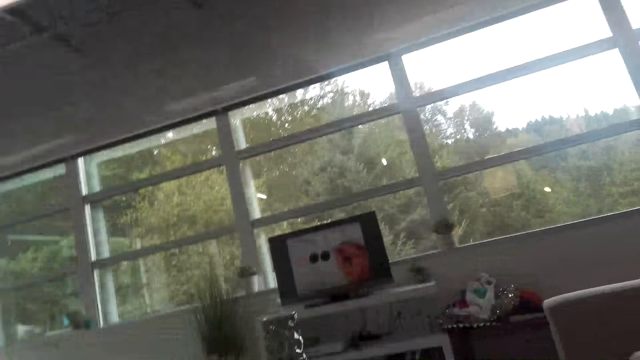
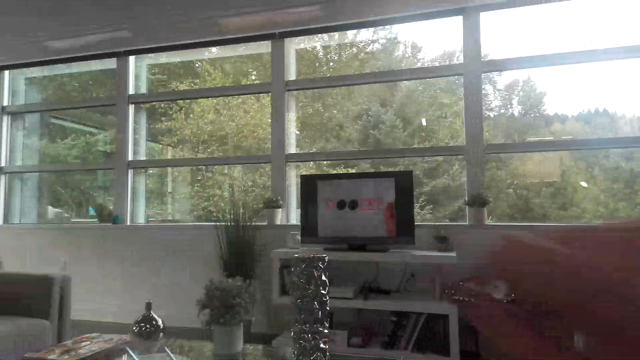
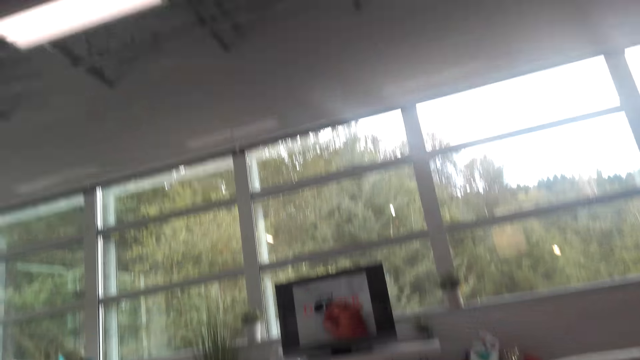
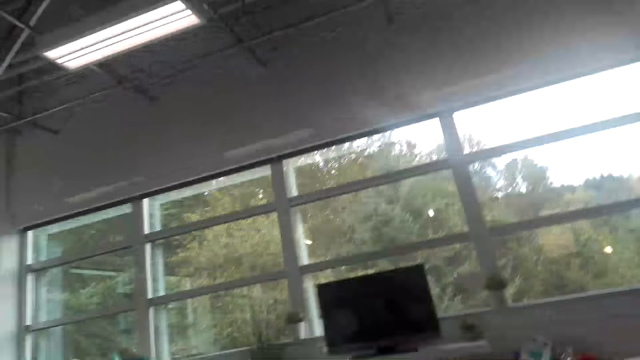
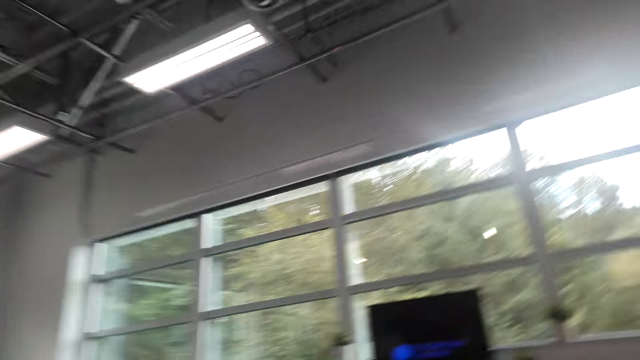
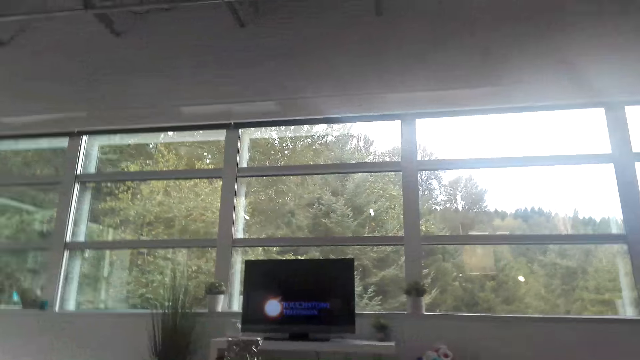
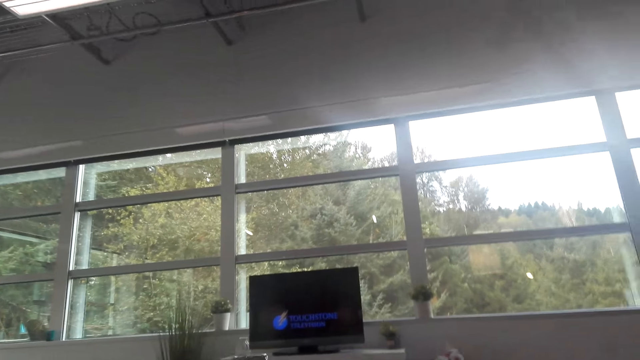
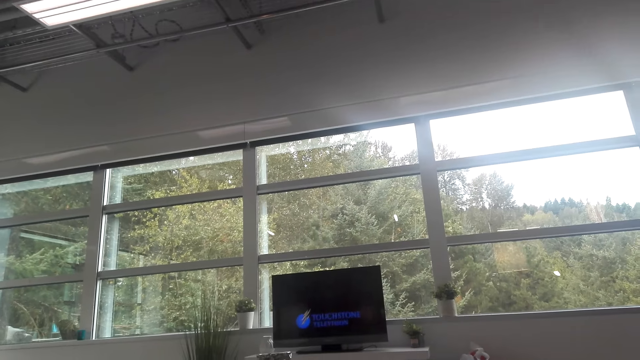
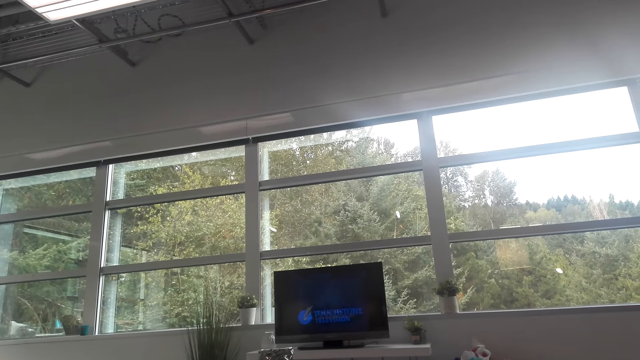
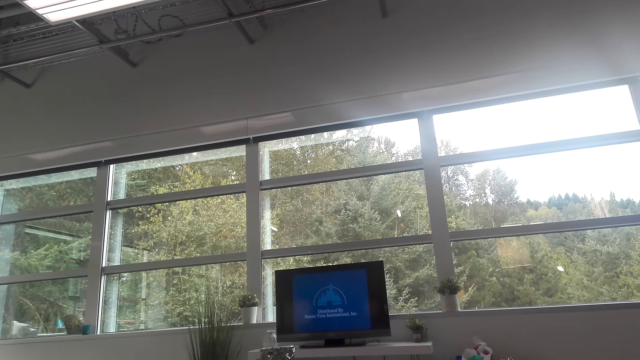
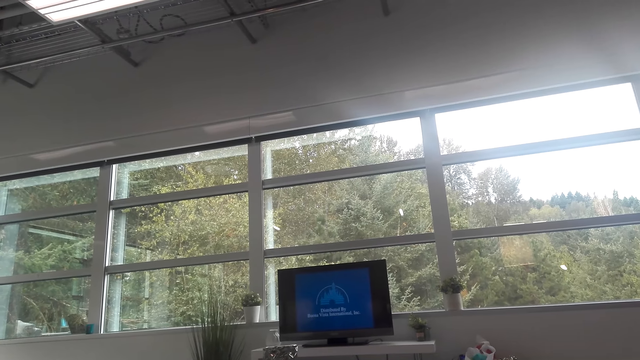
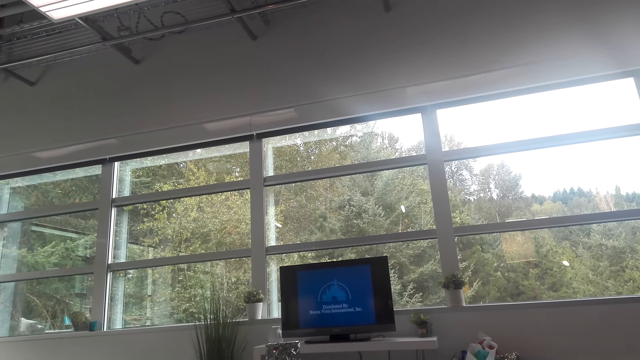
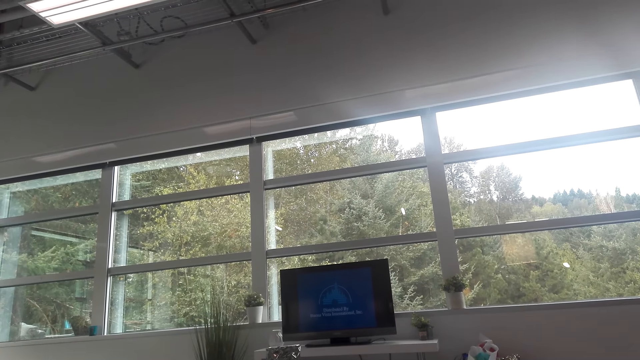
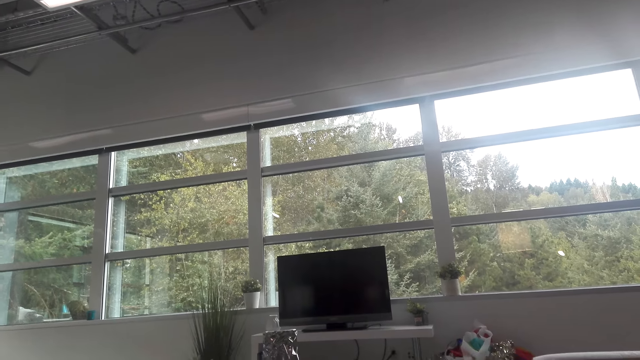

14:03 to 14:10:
The camera wearer lifts up the hand. They watch the television.

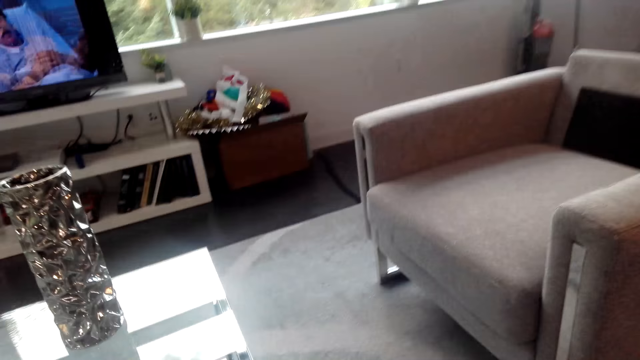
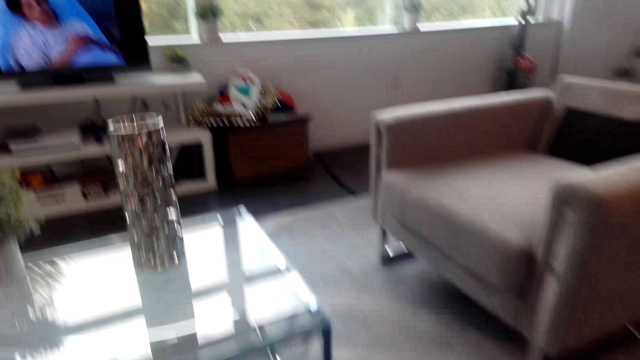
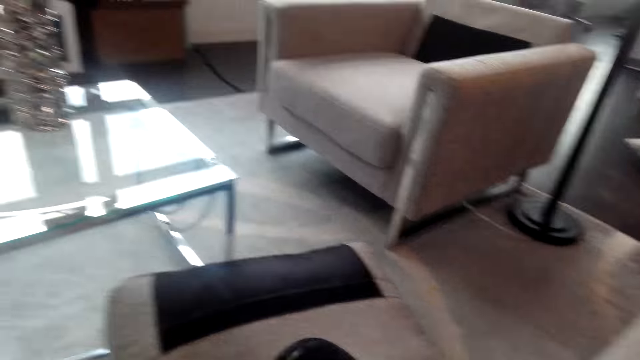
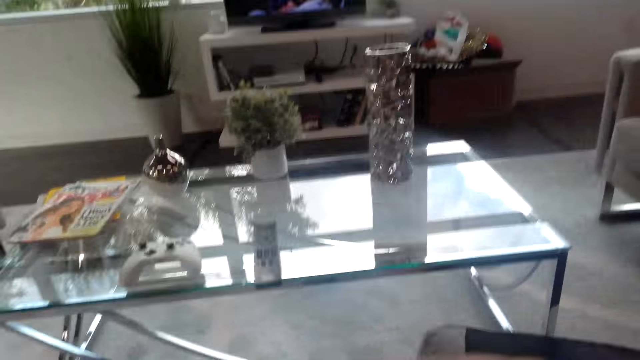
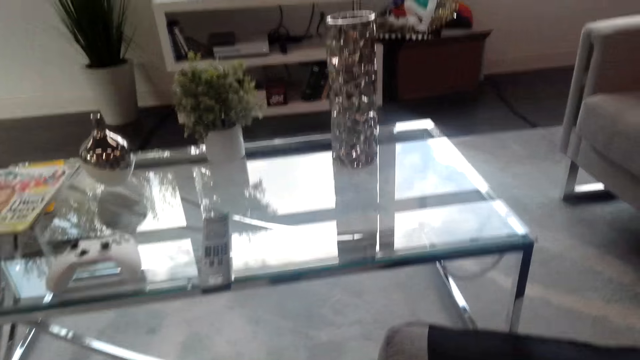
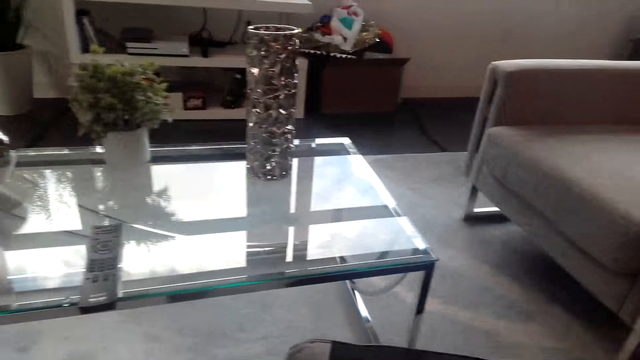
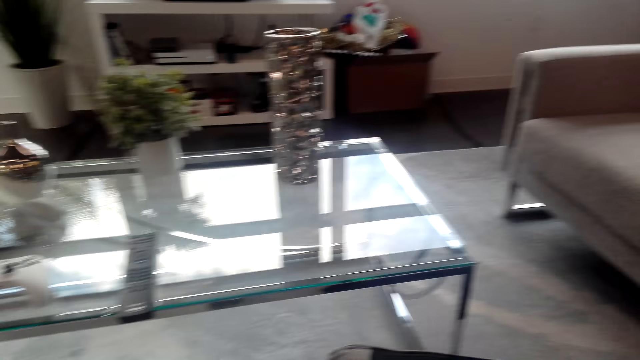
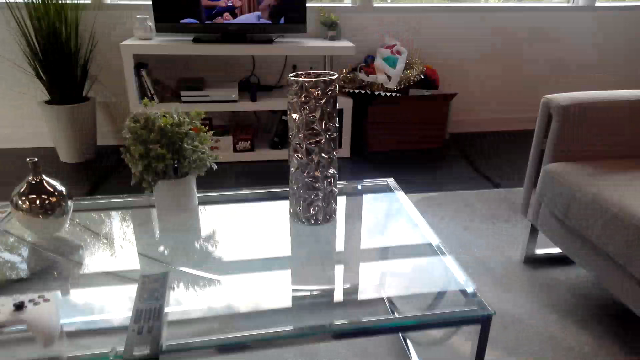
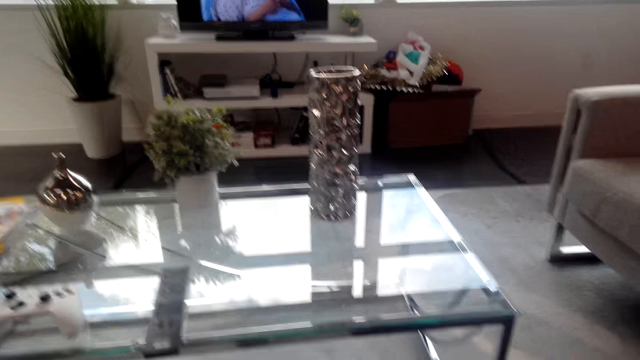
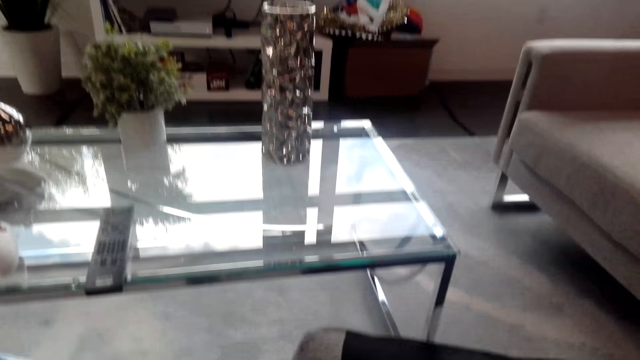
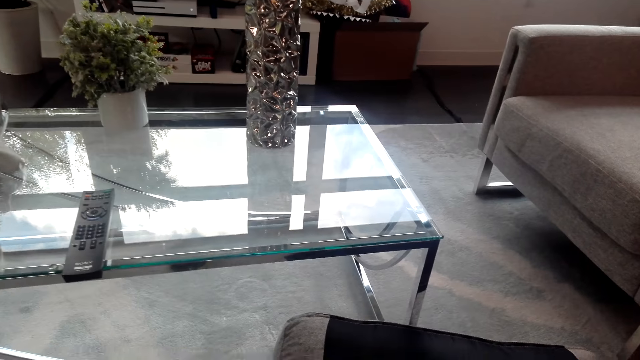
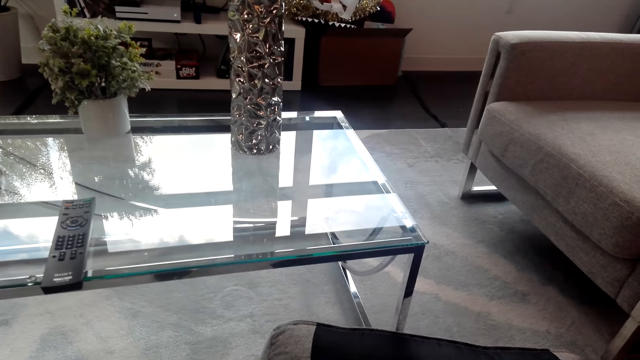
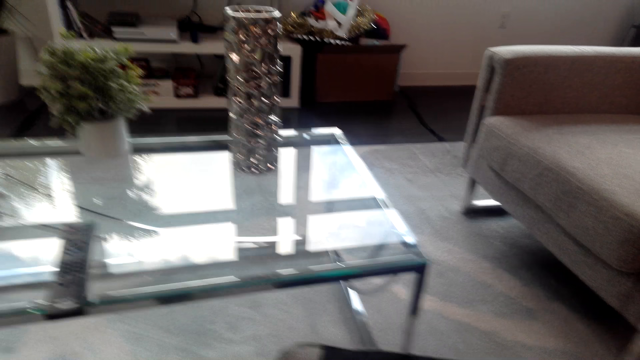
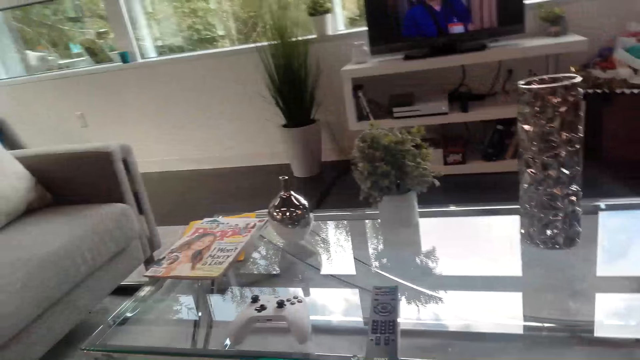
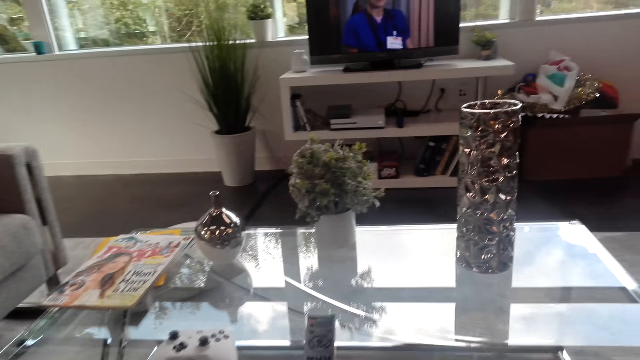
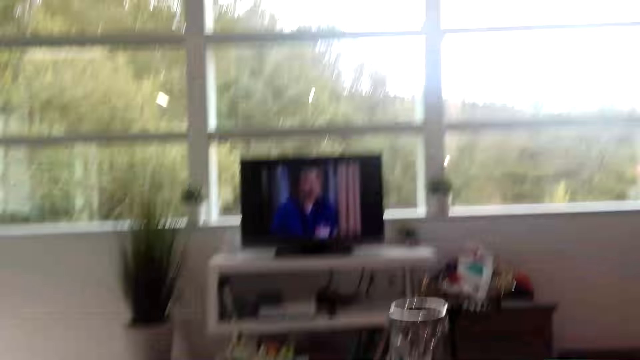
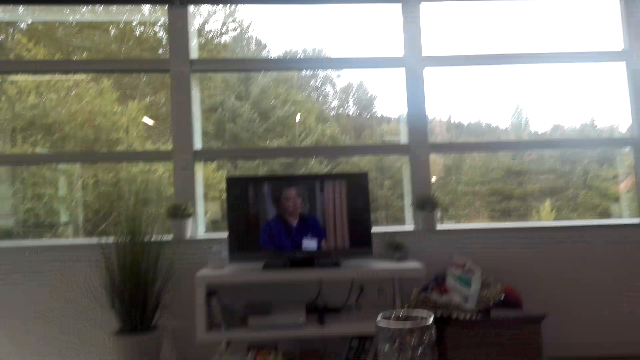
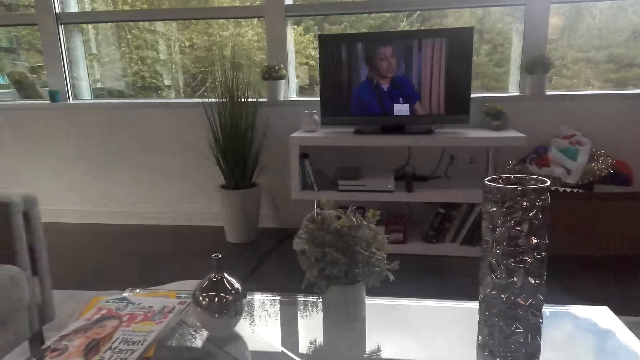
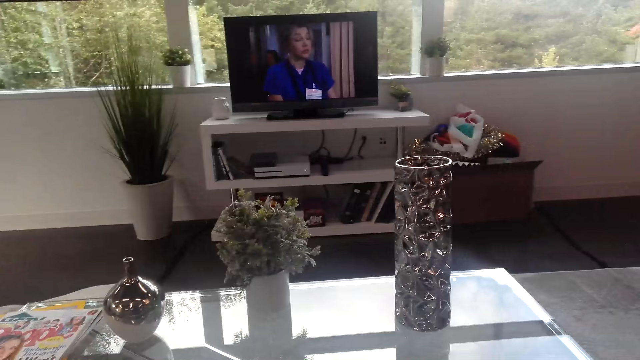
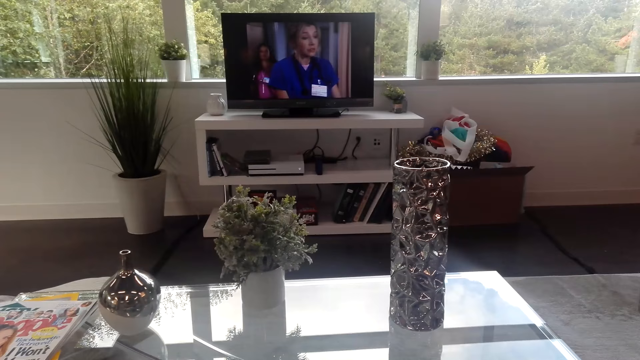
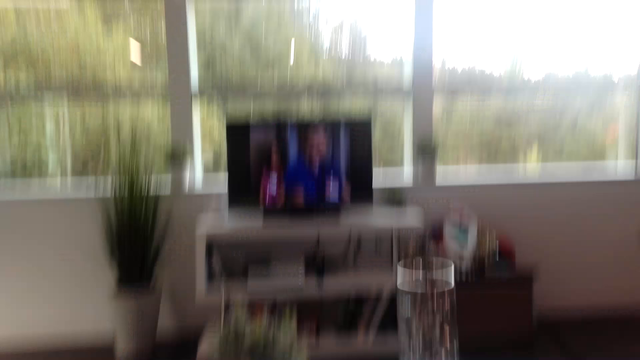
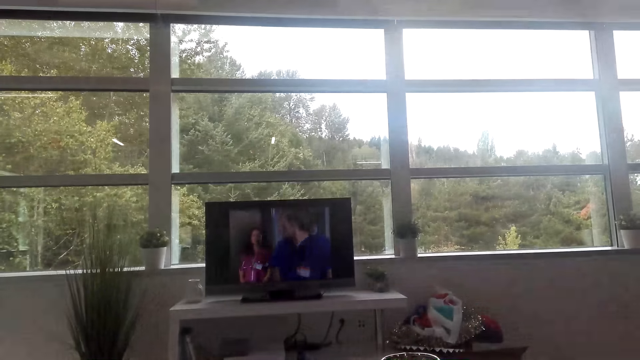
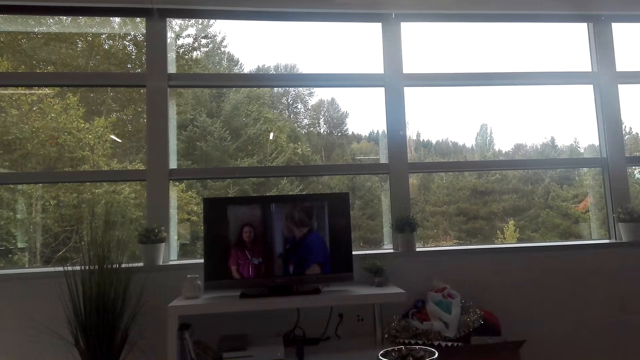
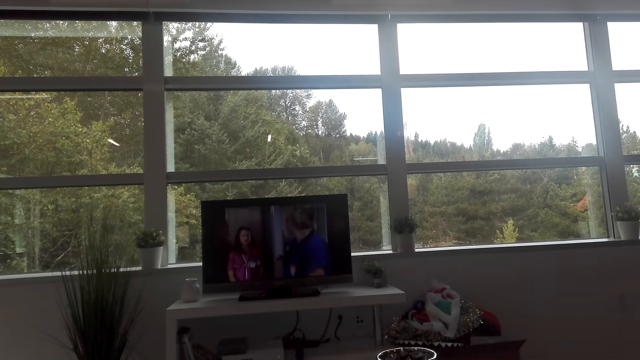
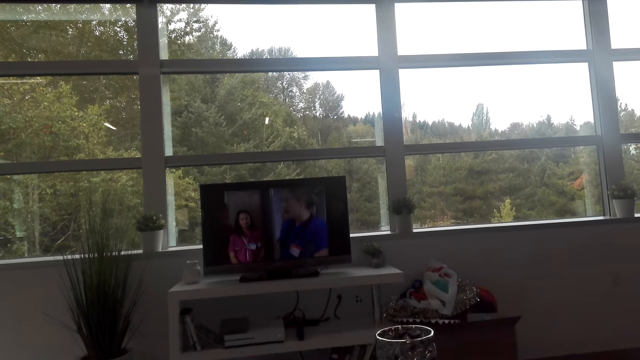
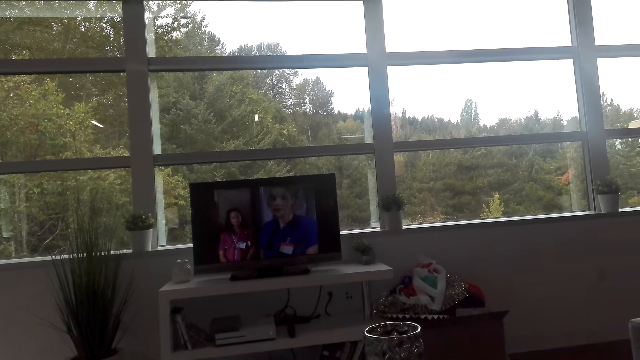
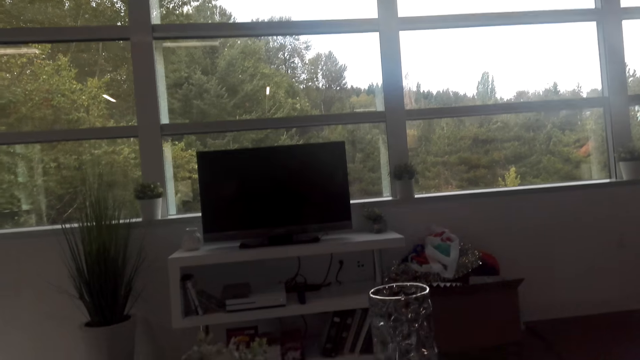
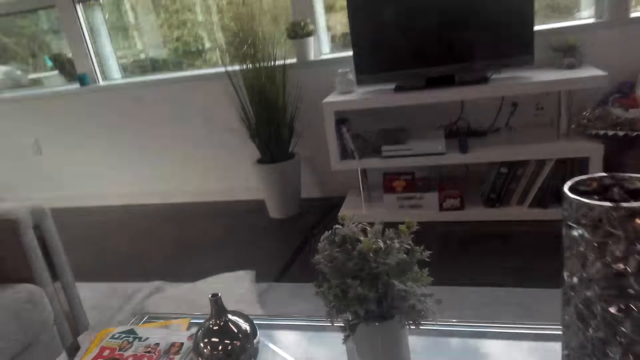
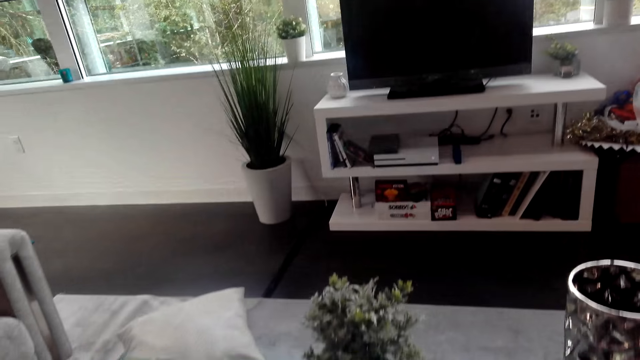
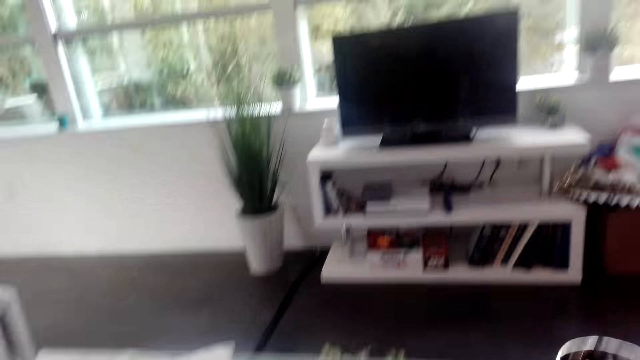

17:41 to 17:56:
The camera wearer walks around the room. They watch the television.
